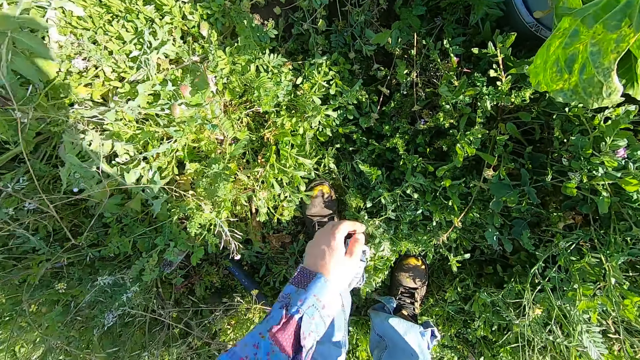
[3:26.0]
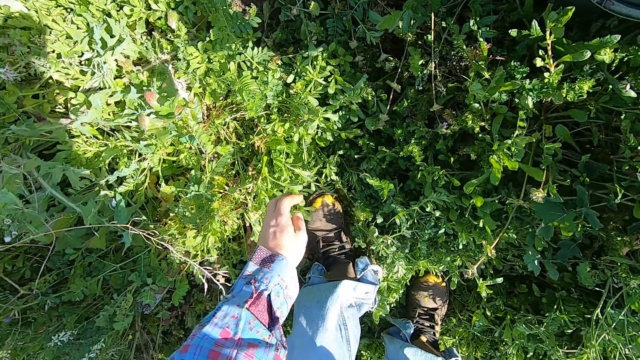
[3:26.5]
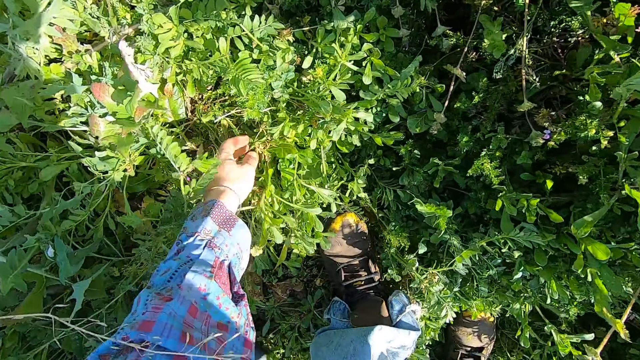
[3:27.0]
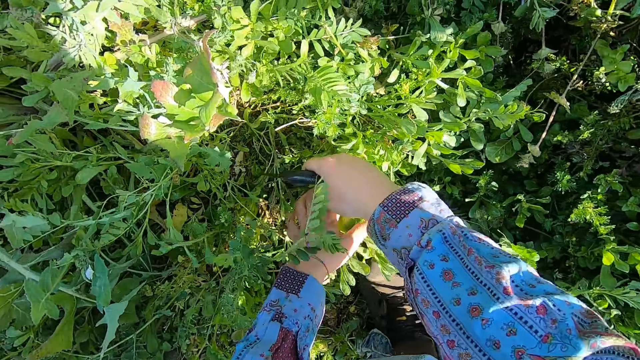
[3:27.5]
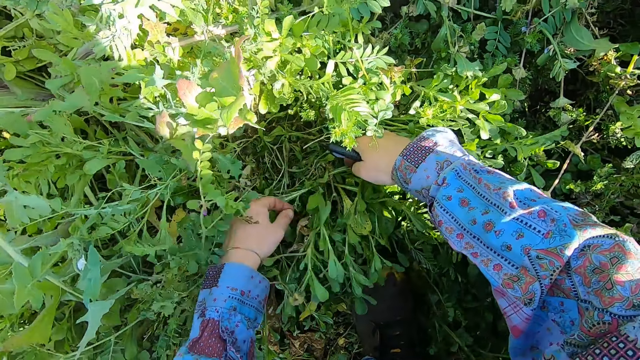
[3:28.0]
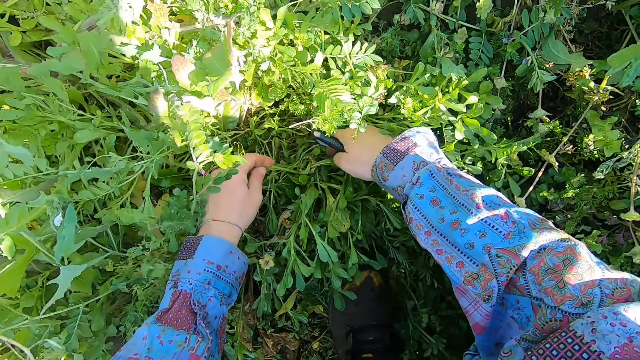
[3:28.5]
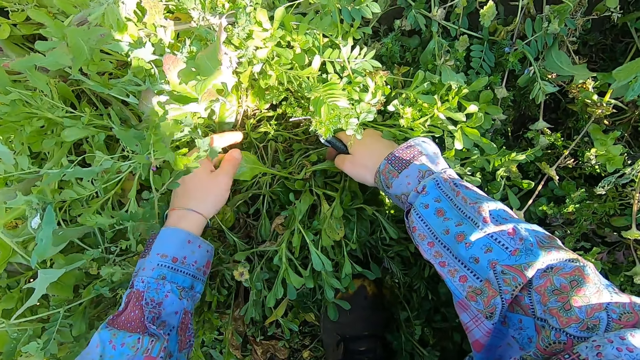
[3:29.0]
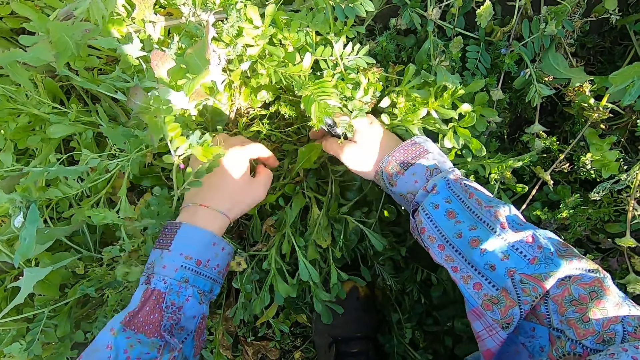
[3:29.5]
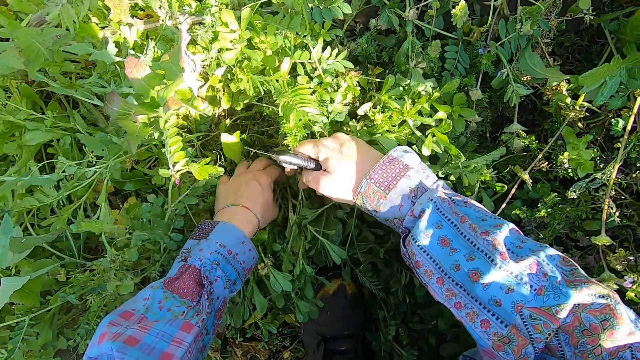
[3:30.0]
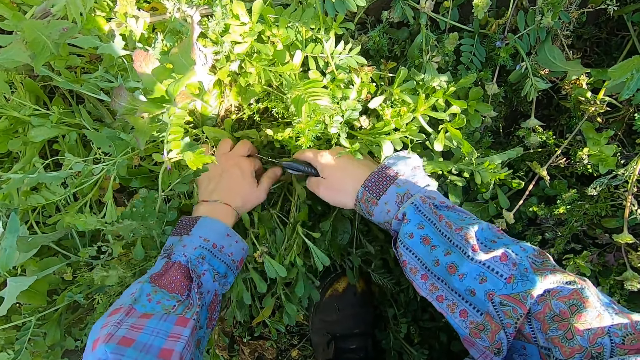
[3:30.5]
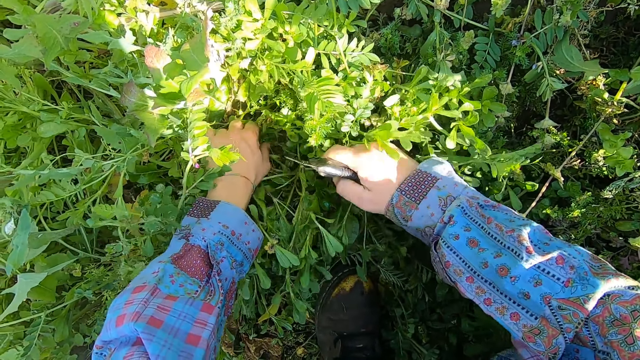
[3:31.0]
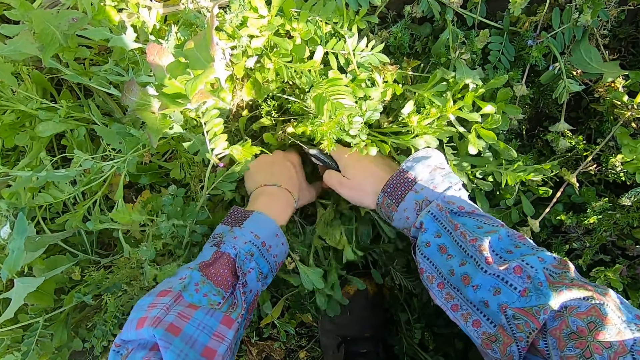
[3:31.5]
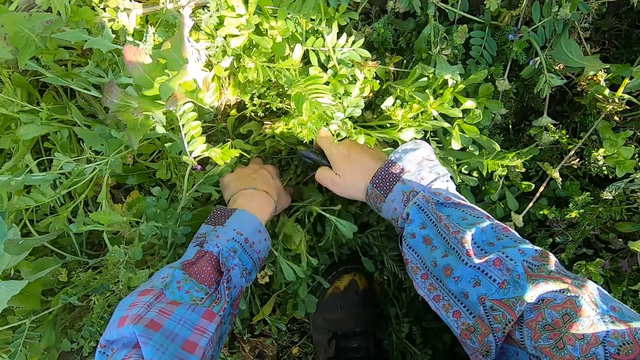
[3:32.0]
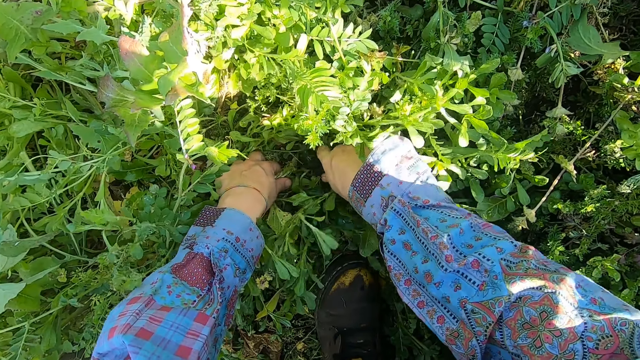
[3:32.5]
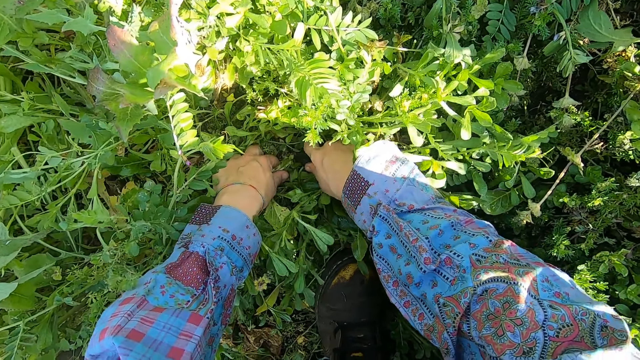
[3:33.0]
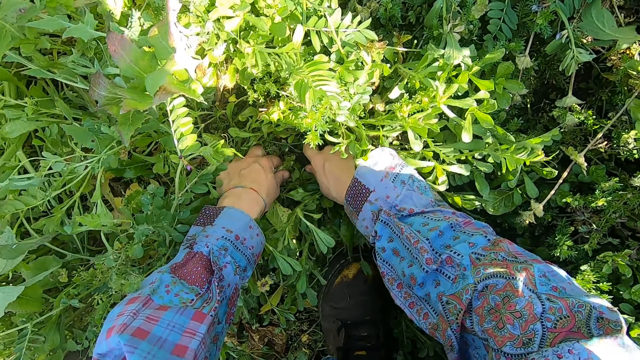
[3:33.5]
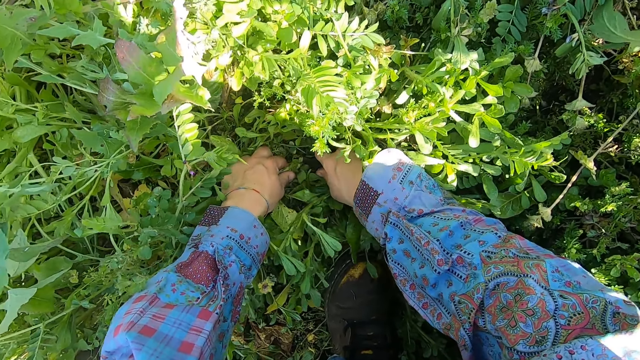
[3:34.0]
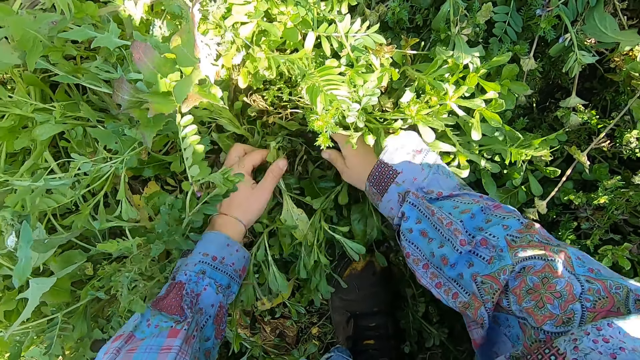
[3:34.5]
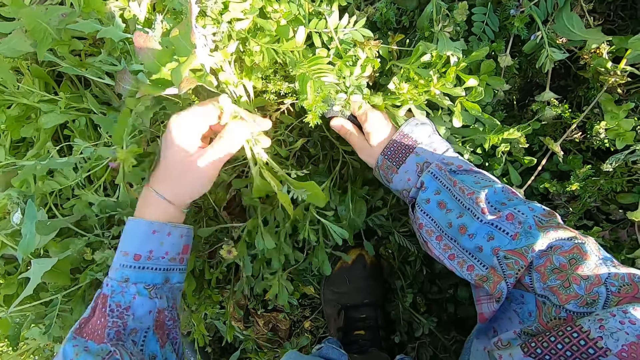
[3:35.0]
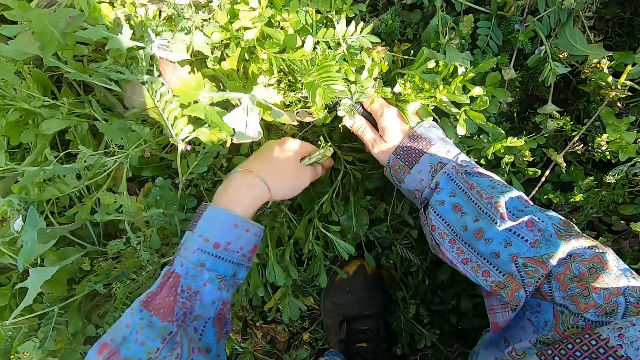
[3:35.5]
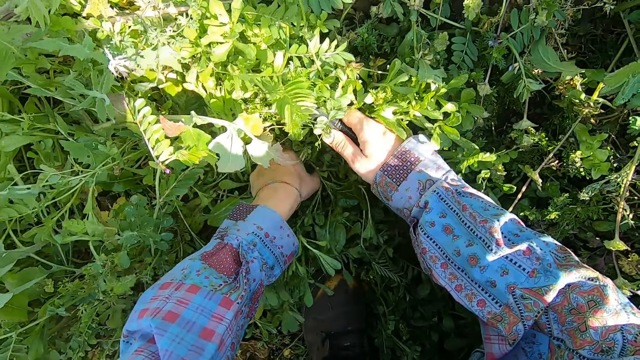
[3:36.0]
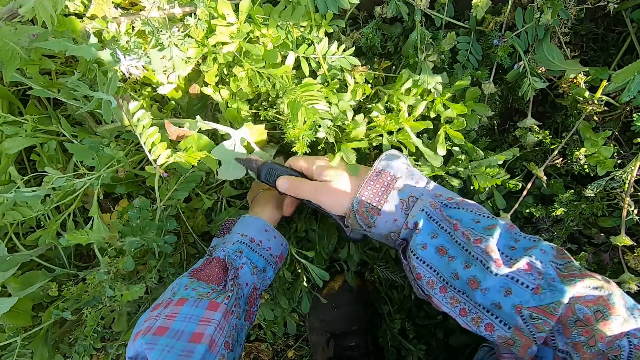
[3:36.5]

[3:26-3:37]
The camera wearer separates plants with both hands. He cuts a chard with the cutter. He removes the chard with his left hand.

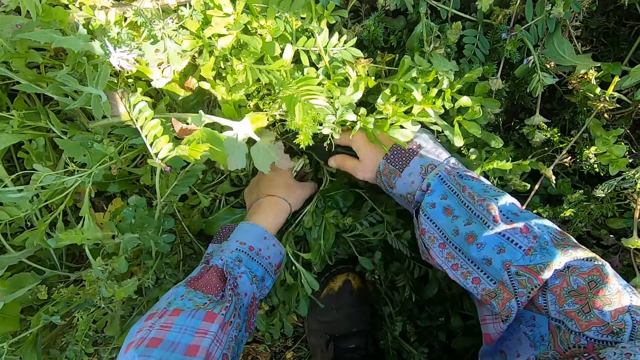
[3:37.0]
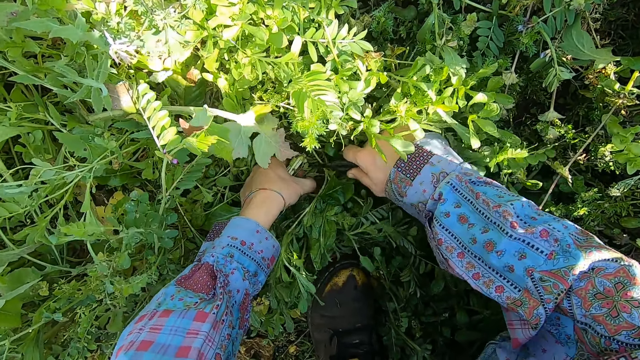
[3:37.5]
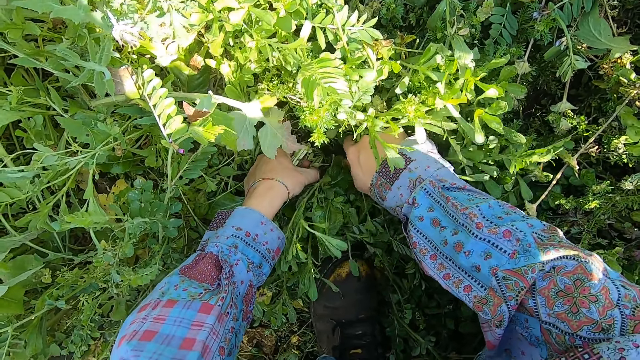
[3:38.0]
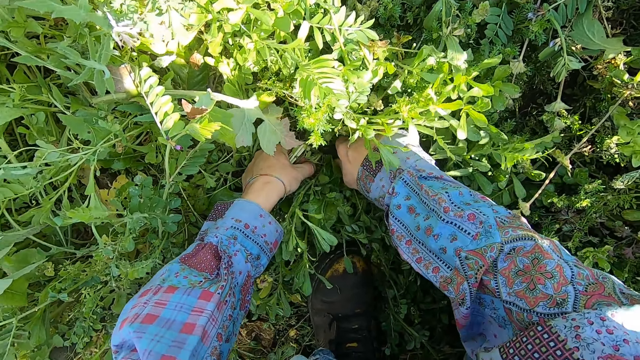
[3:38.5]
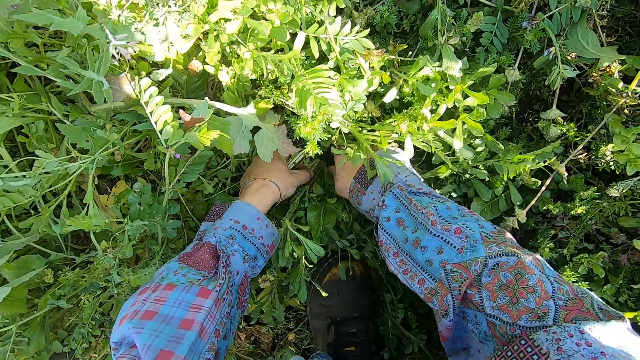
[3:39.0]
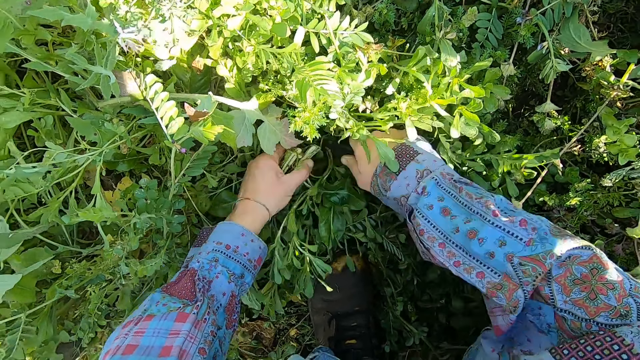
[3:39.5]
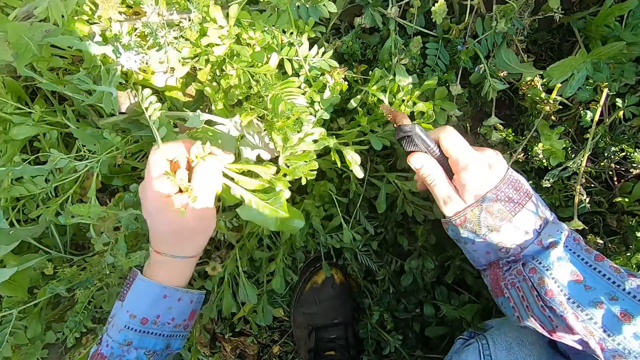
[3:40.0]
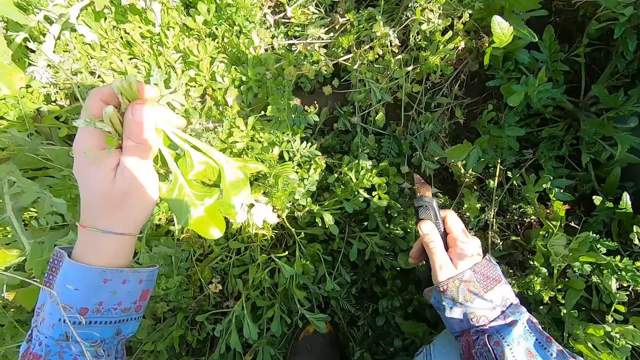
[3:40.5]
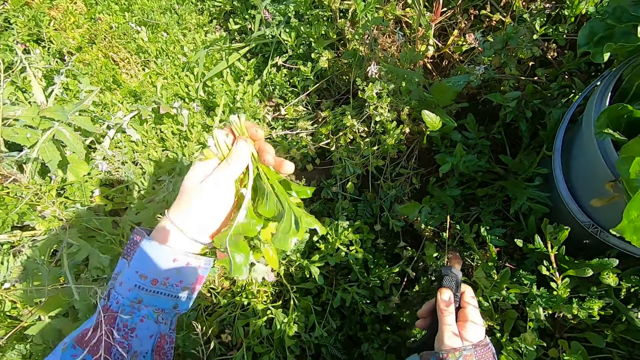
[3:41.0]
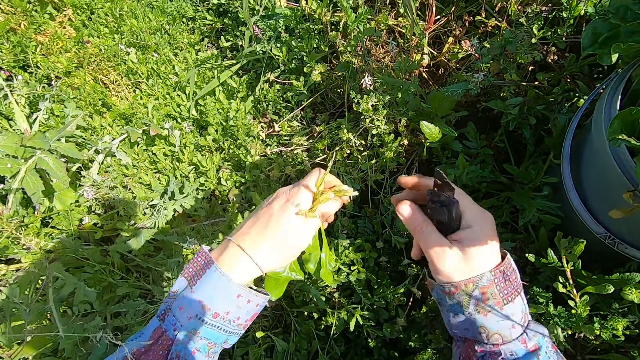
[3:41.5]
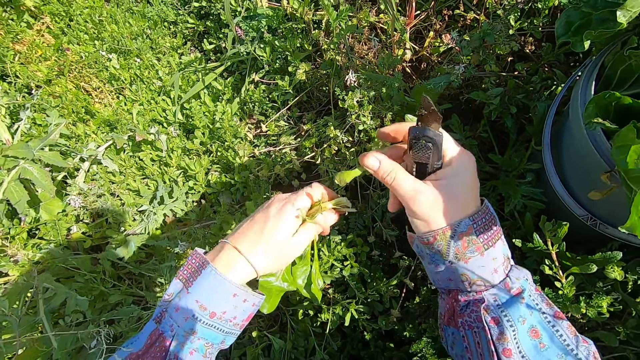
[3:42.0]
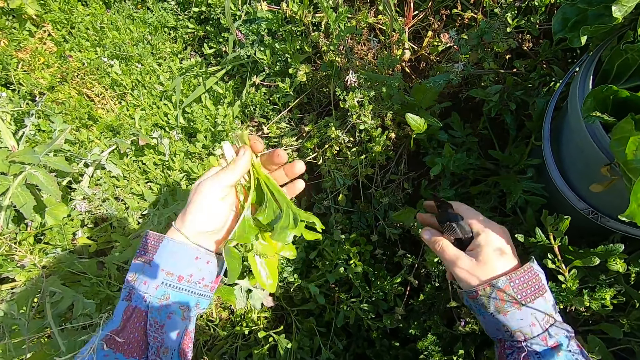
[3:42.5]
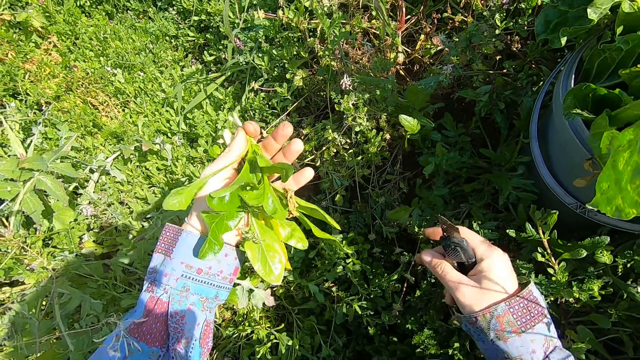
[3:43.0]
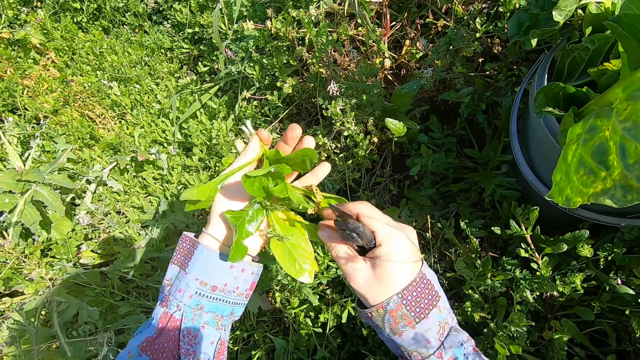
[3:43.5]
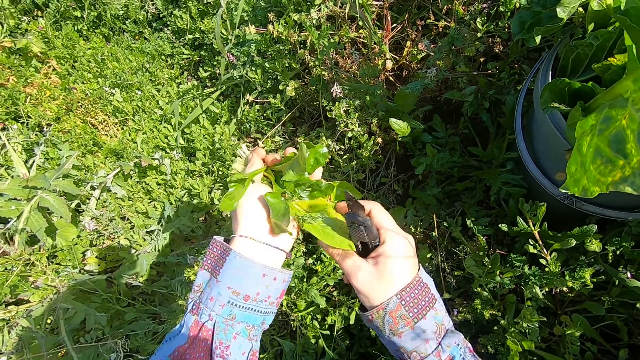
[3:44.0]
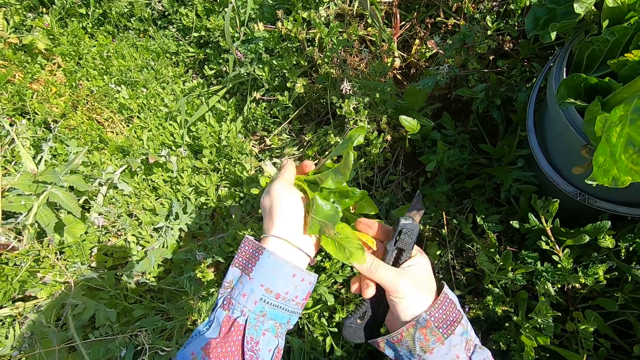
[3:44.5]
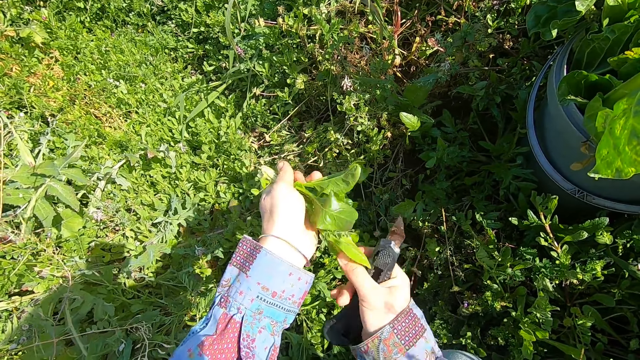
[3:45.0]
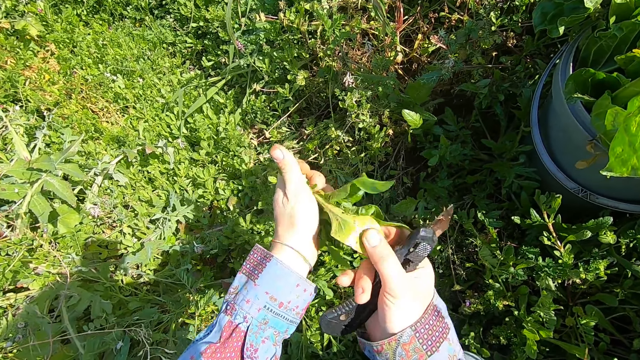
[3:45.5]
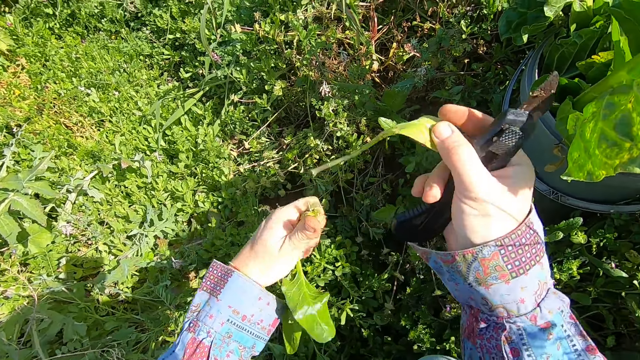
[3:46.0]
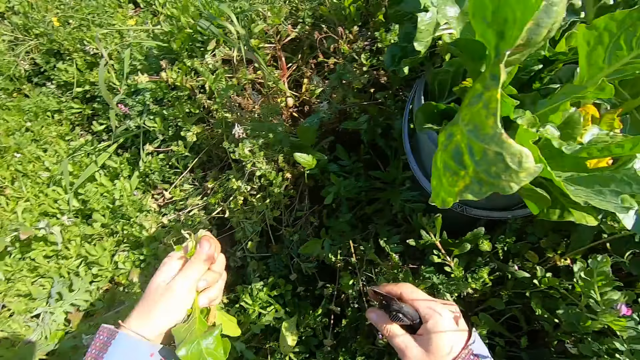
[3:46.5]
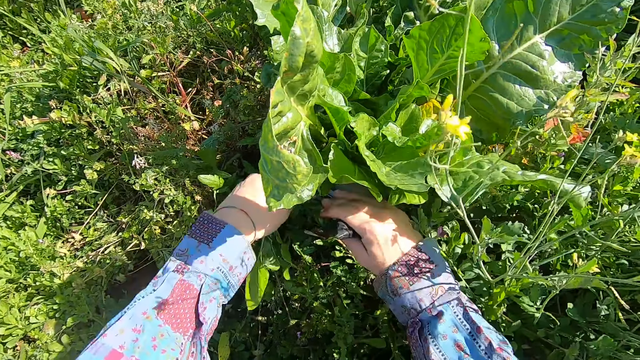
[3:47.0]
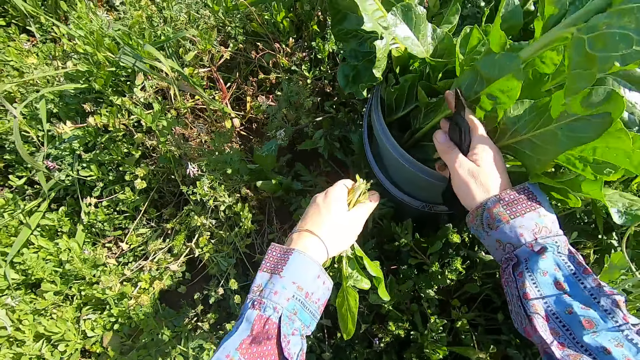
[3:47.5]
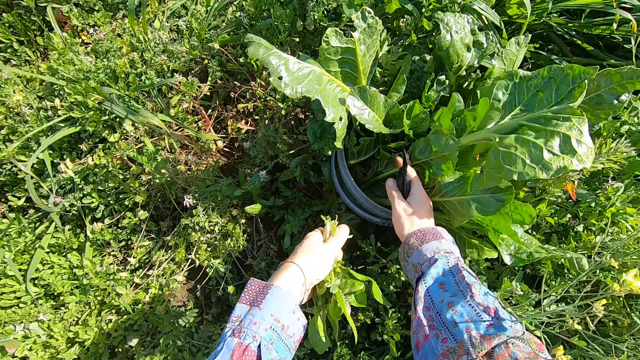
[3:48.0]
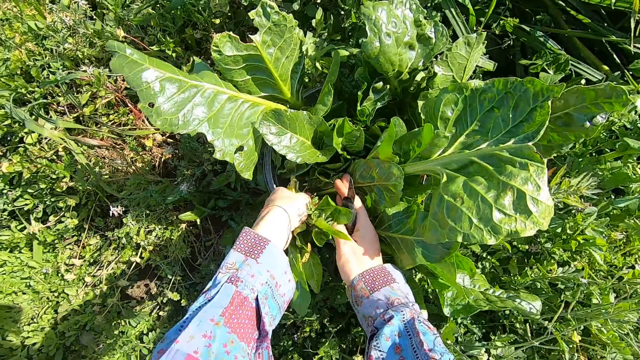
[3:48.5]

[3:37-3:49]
The camera wearer cuts a chard with the cutter. He removes the chard with his left hand. He breaks away bad branches or an unwanted leaf from the chards with his right hand. He throws away the leaf. He throws away a leaf. He shoves other chards in the bucket aside with his right hand. He puts the chard into the bucket with his left hand.
